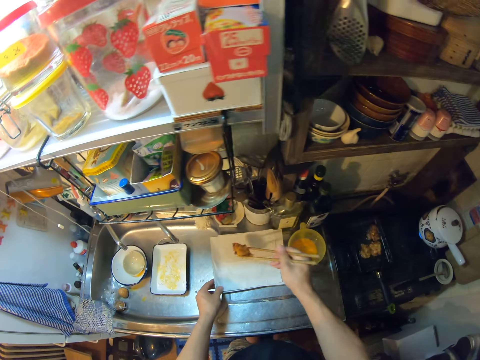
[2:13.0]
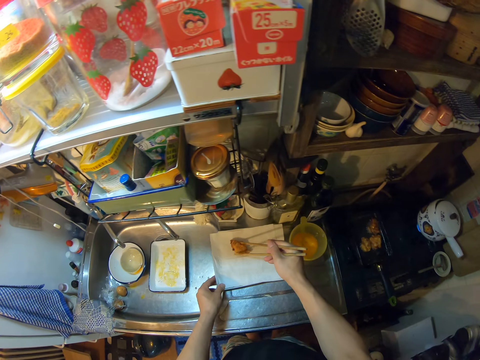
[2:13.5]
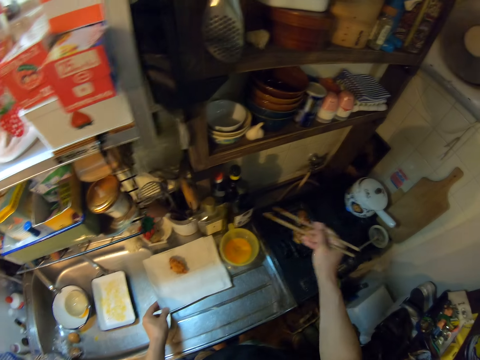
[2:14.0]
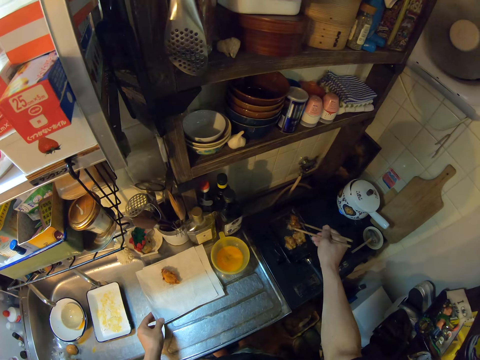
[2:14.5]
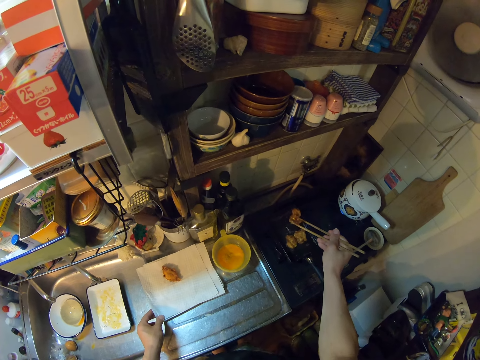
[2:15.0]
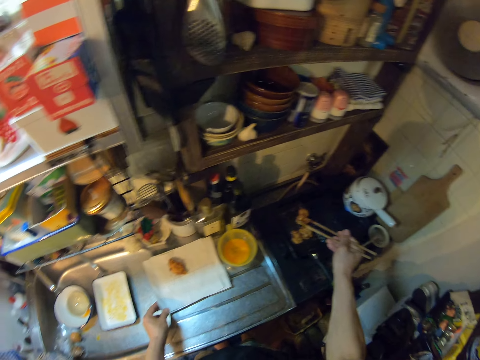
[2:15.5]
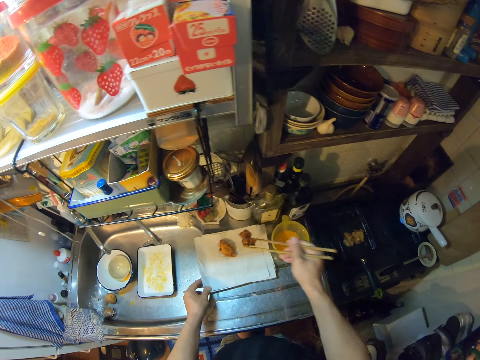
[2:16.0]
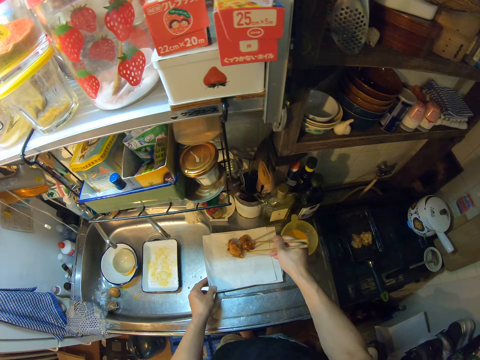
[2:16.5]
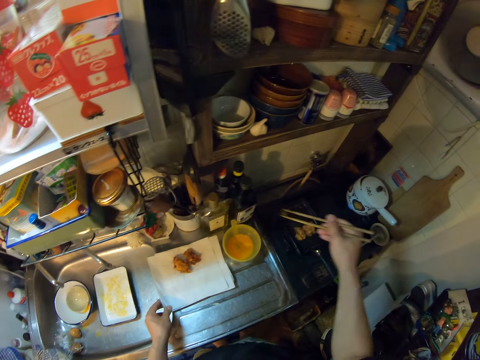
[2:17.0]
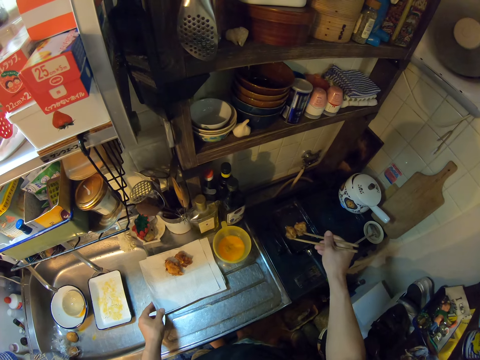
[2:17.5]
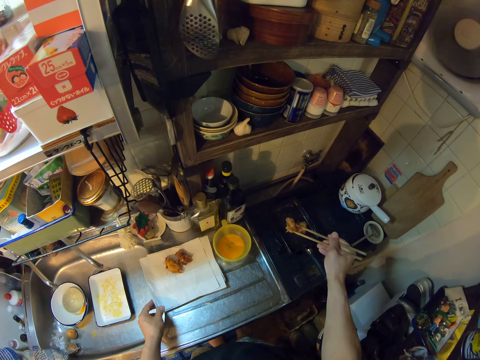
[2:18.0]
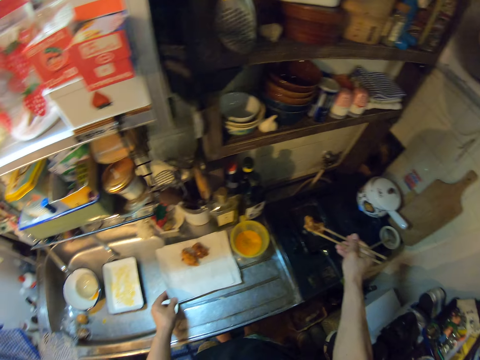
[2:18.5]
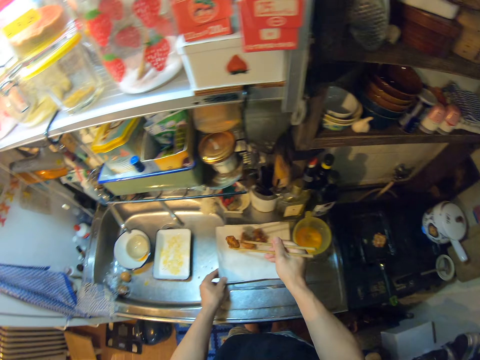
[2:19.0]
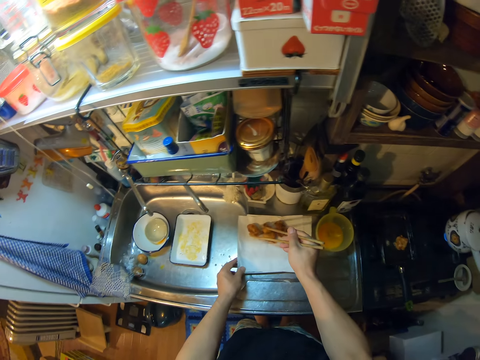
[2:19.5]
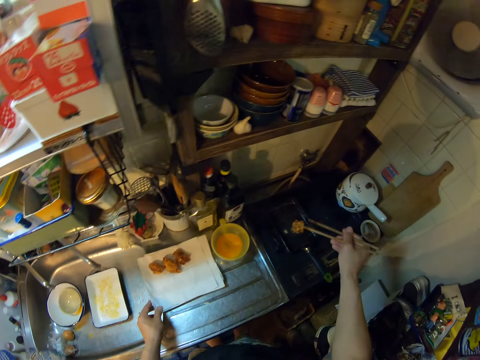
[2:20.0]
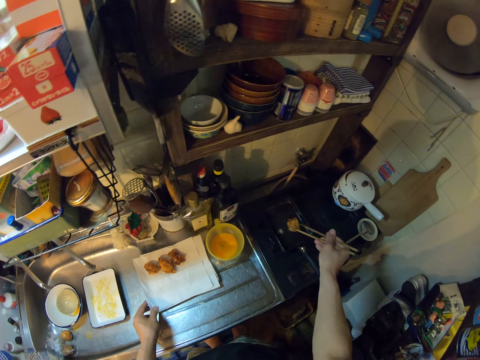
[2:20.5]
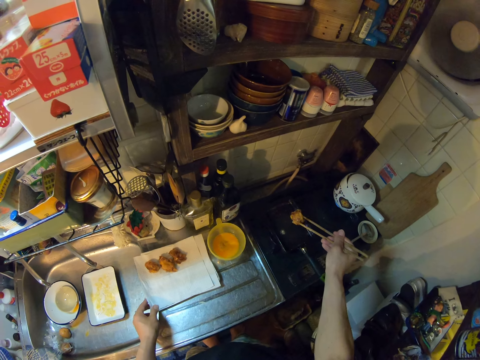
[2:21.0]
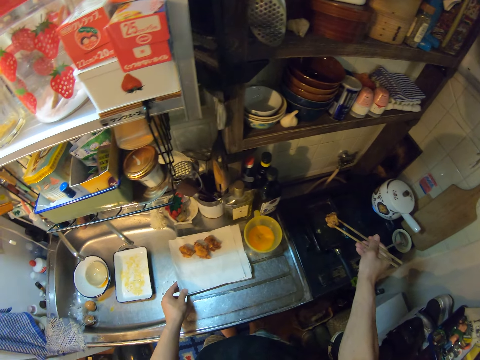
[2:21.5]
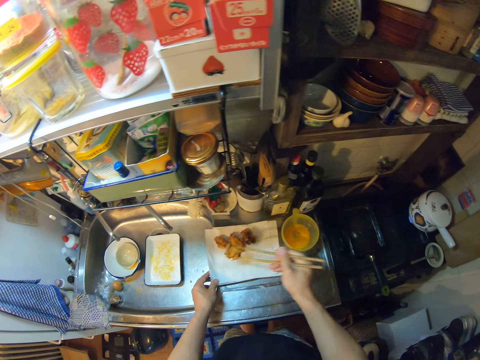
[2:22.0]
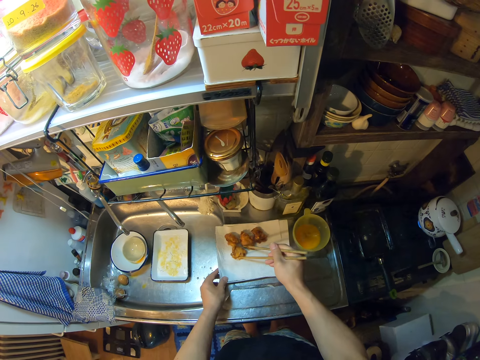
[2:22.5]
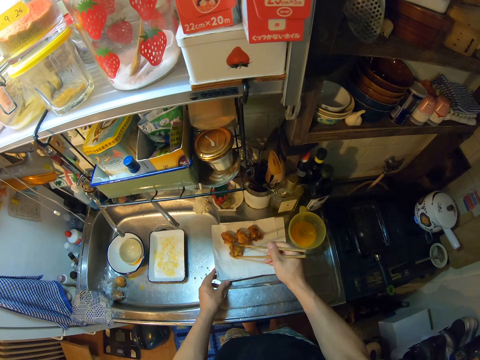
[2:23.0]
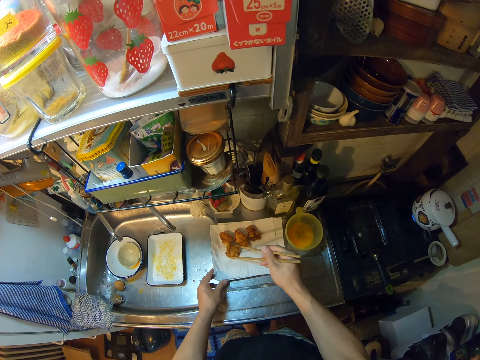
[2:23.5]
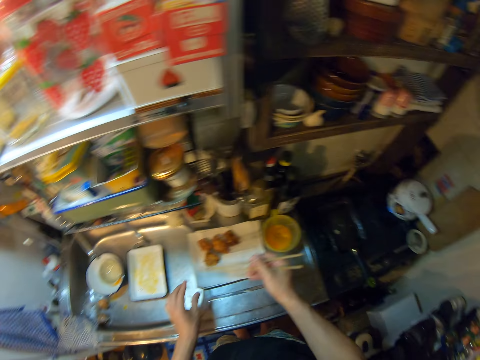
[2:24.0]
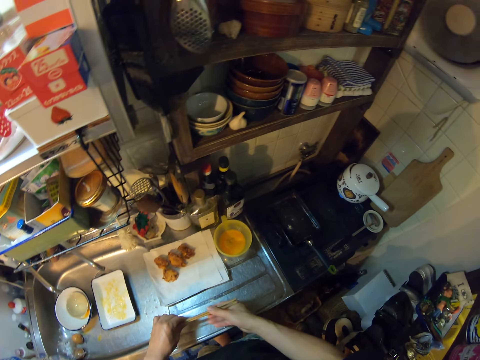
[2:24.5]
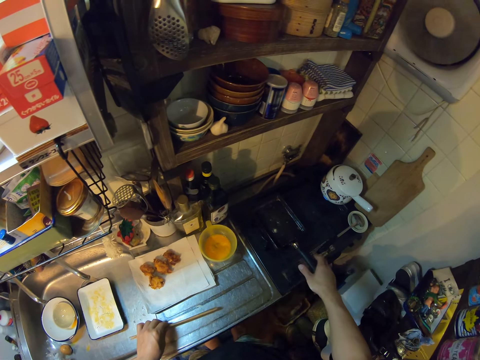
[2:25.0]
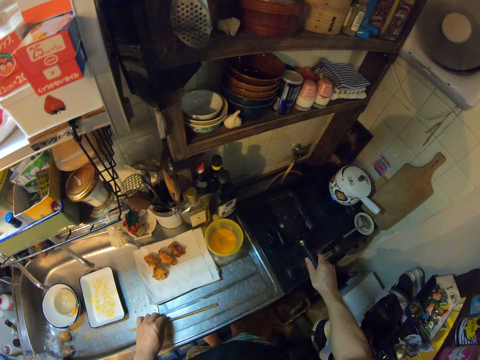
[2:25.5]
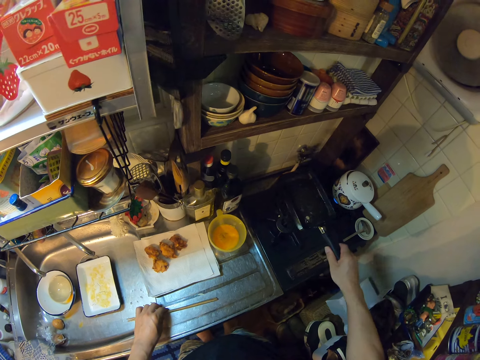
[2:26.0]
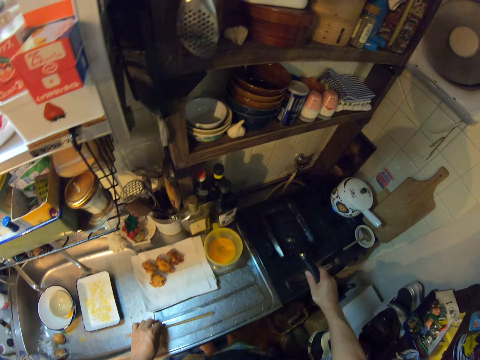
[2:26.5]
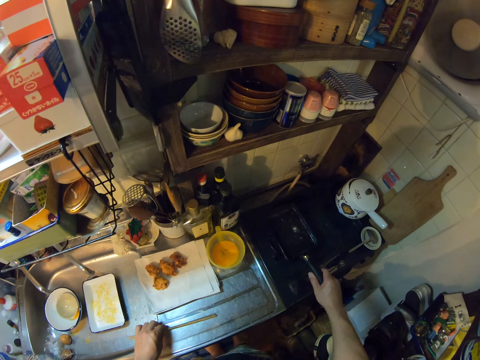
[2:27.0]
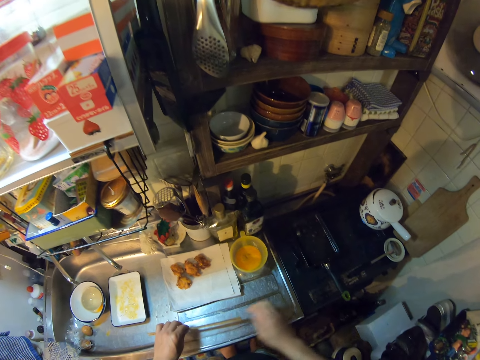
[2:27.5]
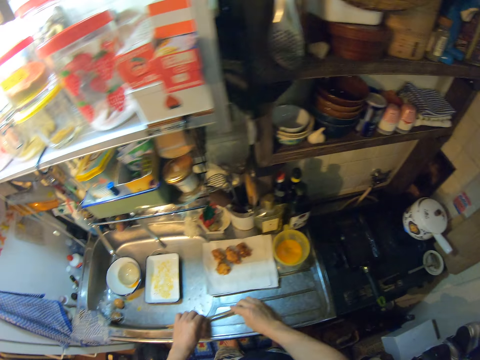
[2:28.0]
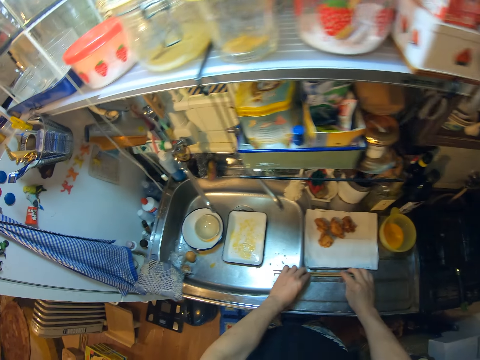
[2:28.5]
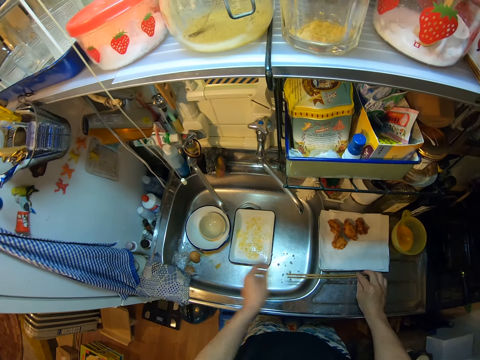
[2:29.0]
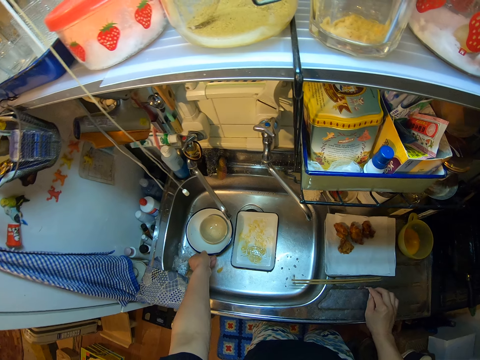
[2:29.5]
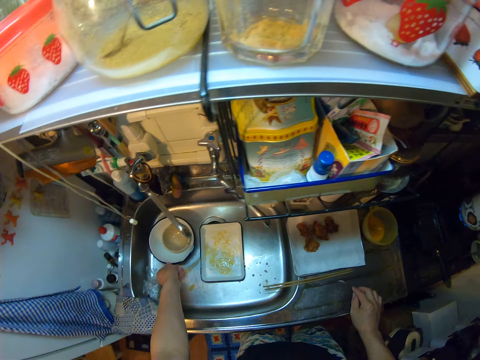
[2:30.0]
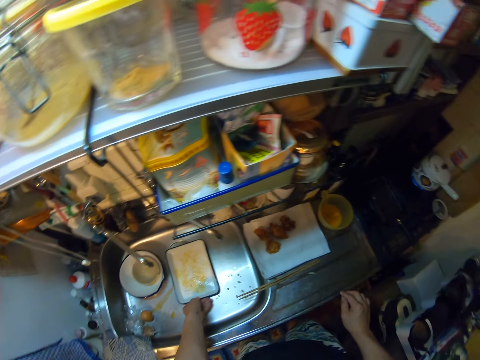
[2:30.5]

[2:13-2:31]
The camera wearer takes the chicken. He switches the chopsticks to his left hand. He drops the chopsticks on the sink. He lifts the frypan on the gas cooker with his right hand. He holds the handle. He drops the frypan on the gas cooker. He moves the chopsticks on the sink. He moves the plates in the sink with his left hand. He moves the bowl.

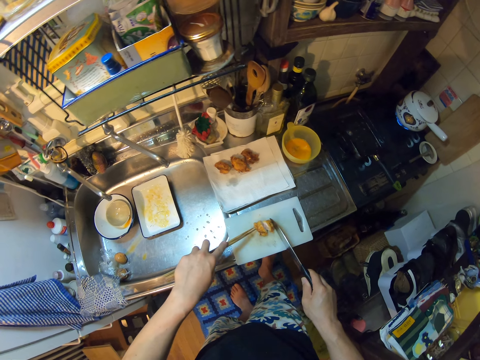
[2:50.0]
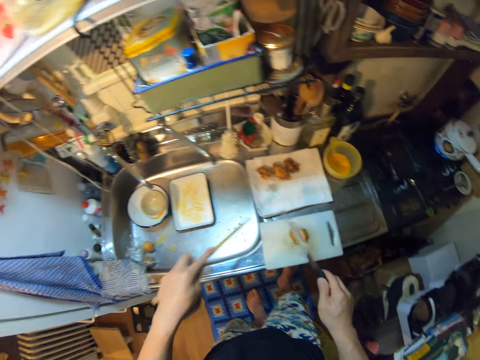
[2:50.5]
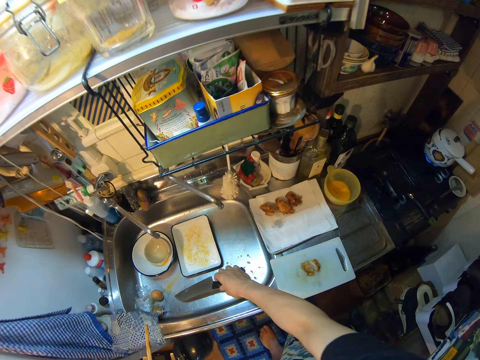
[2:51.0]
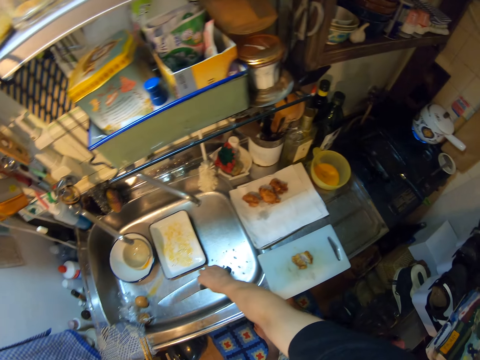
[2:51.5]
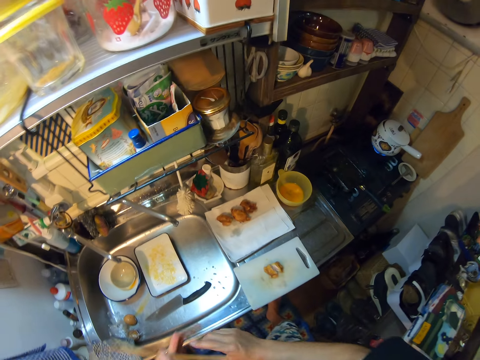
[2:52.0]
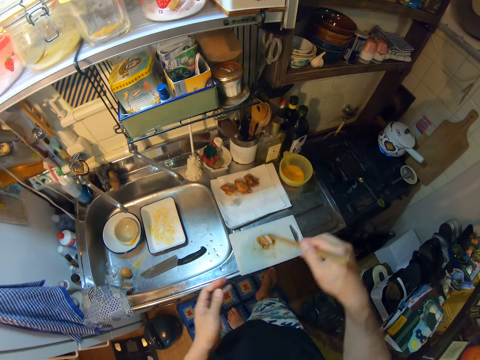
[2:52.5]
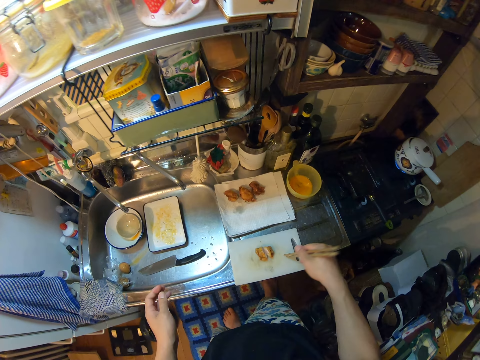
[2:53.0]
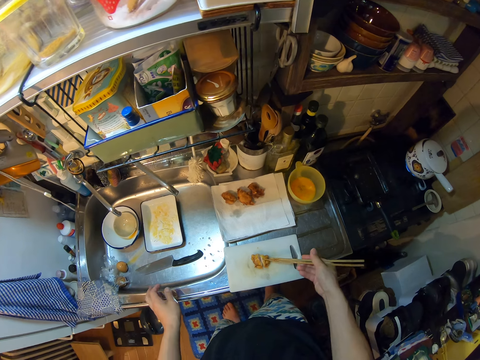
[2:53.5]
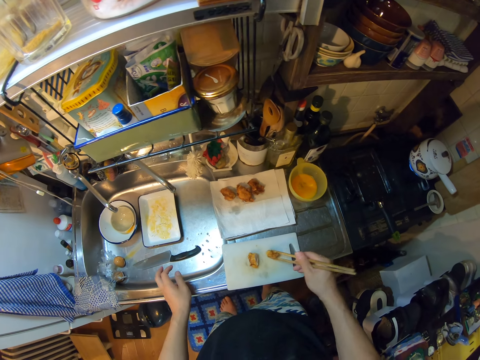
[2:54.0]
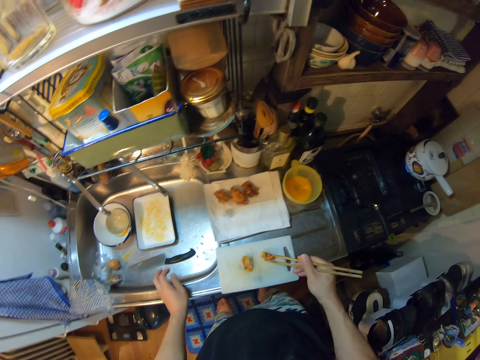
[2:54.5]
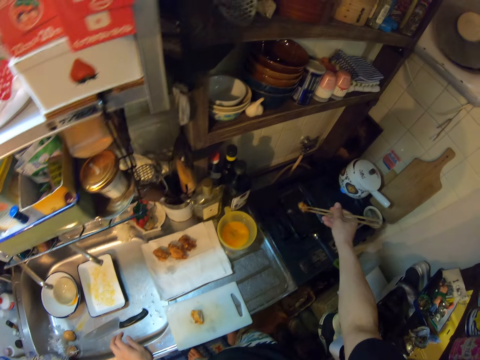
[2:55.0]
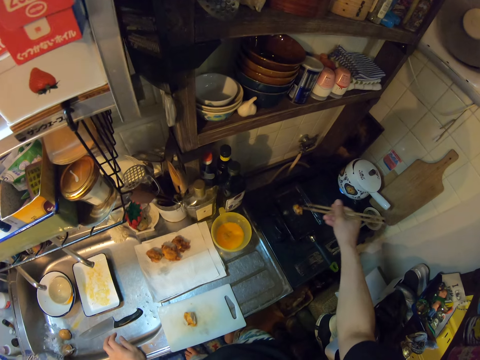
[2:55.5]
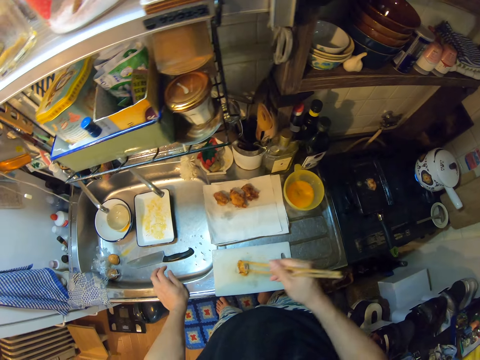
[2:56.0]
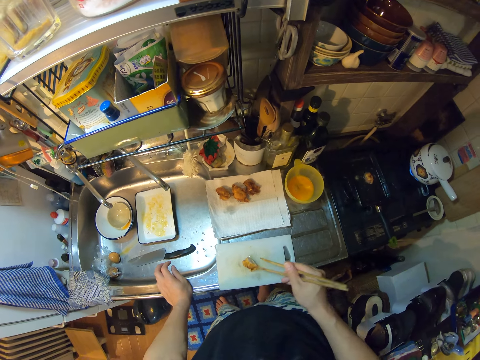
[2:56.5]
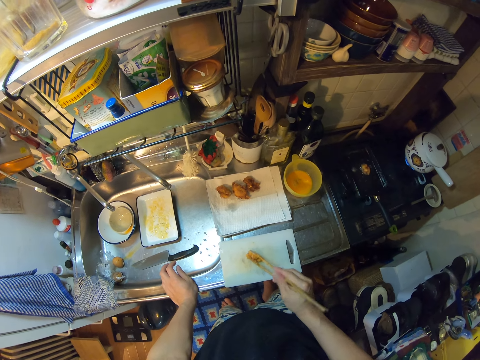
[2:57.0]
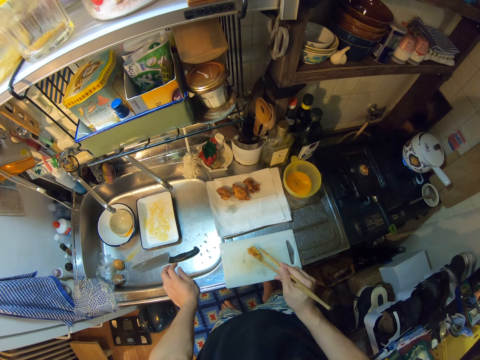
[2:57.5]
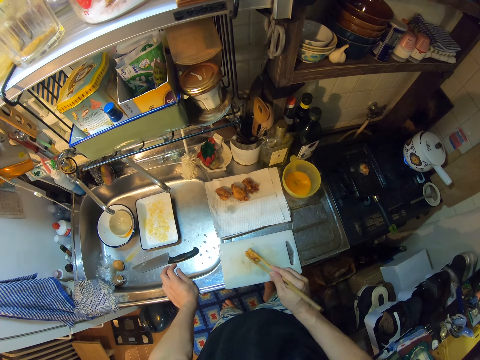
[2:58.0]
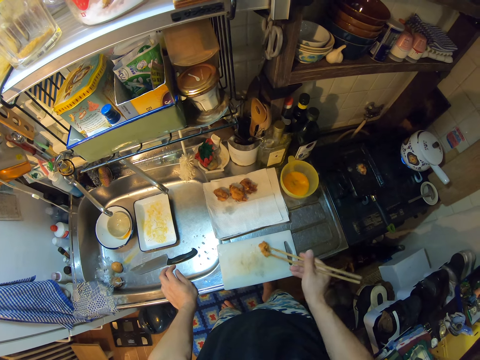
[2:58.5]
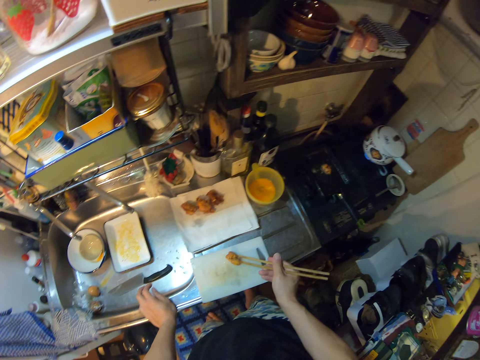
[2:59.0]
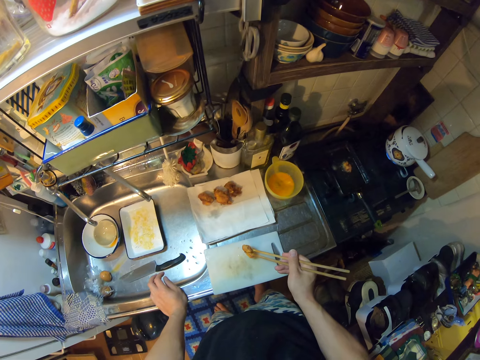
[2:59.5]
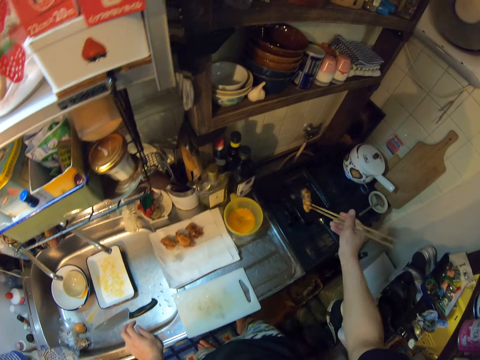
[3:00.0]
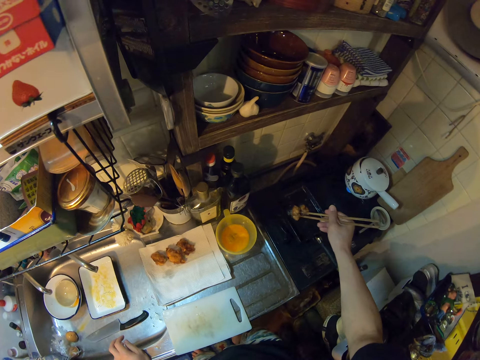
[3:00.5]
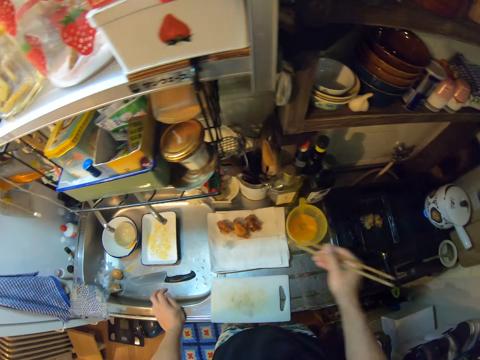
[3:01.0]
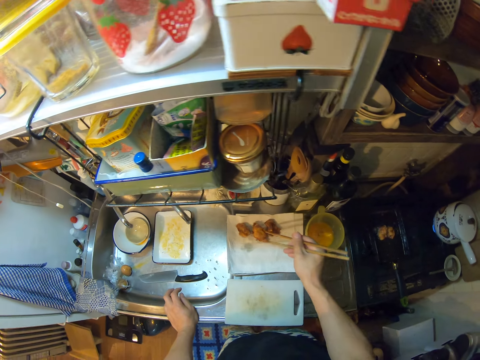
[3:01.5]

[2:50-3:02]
The camera wearer drops the knife on the sink. They pick up the meat on the tray with the chopsticks. They drop the meat on the chopsticks in the frypan. They pick up the meat on the tray with the chopsticks. They drop the meat on the chopsticks in the frypan.
